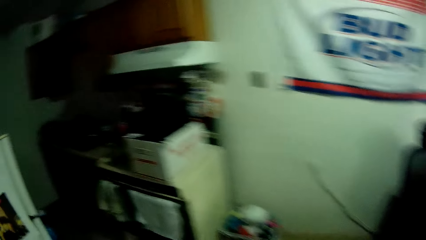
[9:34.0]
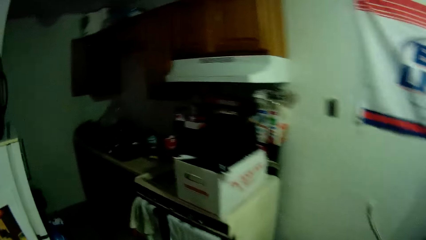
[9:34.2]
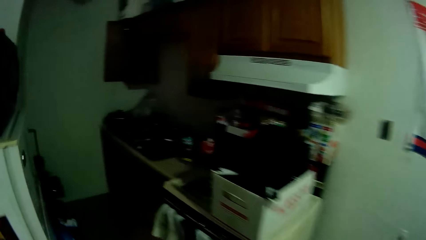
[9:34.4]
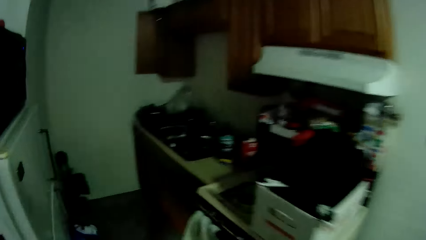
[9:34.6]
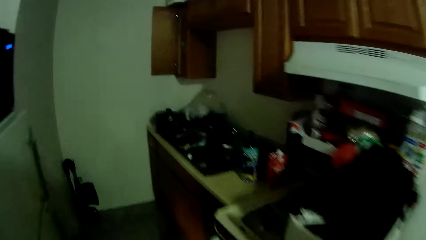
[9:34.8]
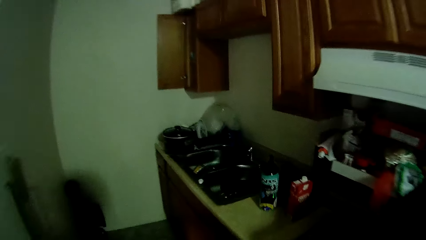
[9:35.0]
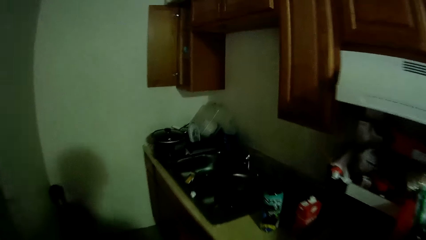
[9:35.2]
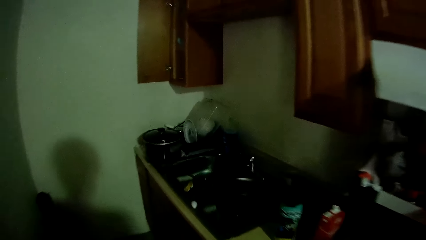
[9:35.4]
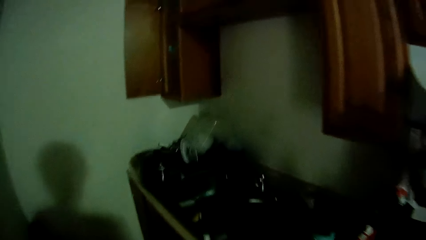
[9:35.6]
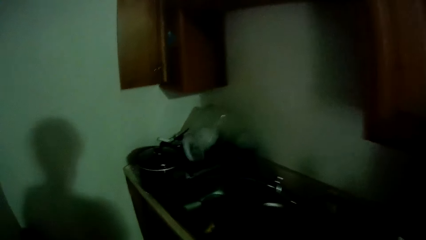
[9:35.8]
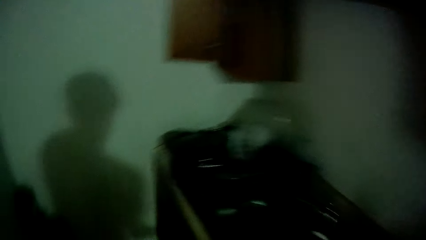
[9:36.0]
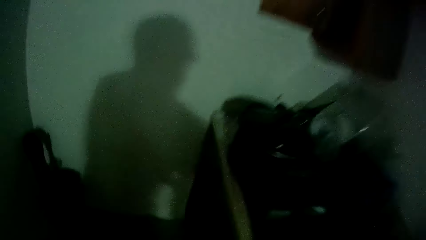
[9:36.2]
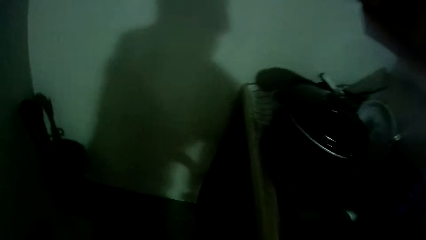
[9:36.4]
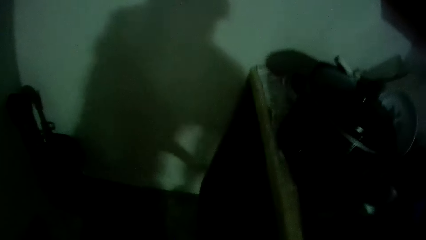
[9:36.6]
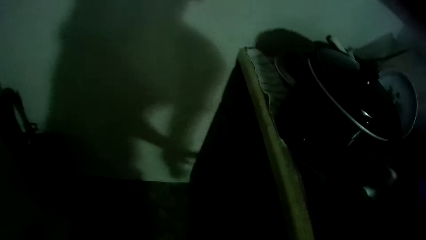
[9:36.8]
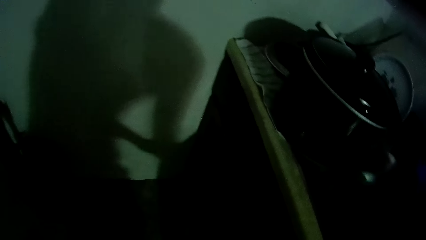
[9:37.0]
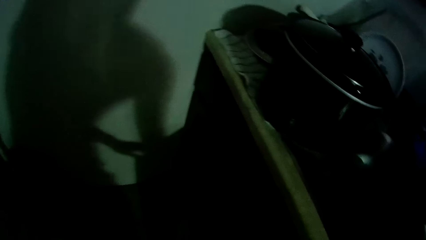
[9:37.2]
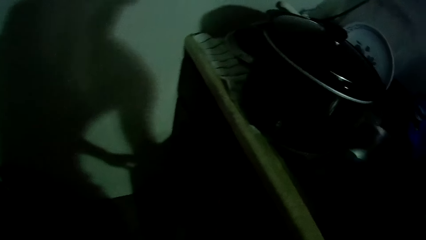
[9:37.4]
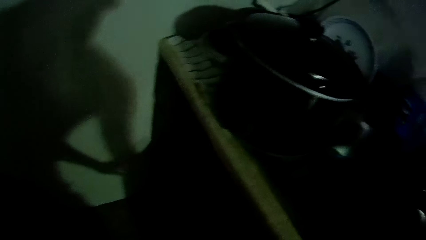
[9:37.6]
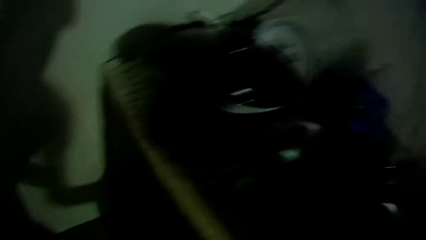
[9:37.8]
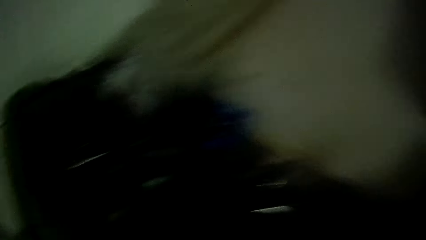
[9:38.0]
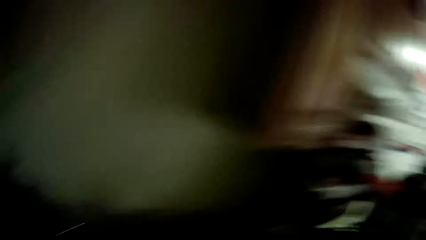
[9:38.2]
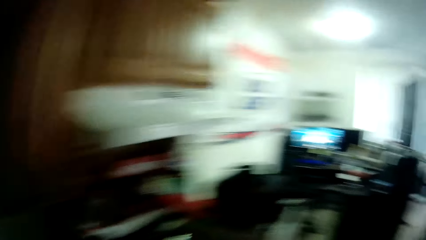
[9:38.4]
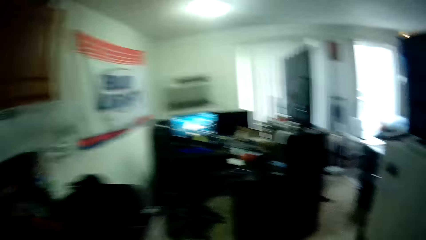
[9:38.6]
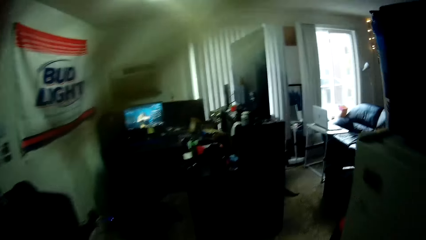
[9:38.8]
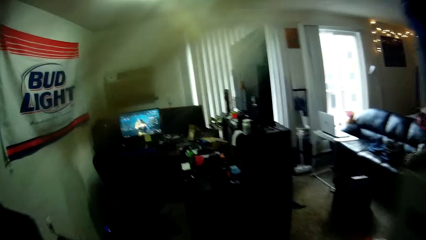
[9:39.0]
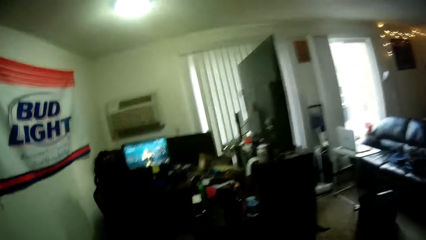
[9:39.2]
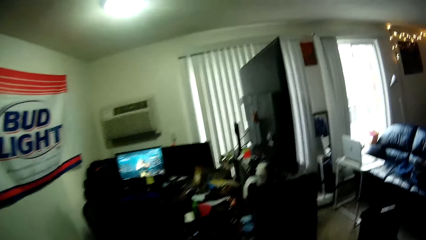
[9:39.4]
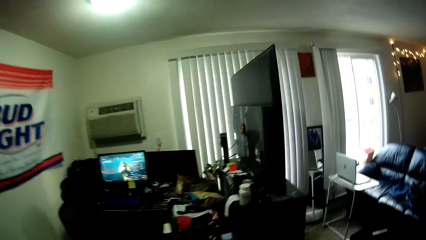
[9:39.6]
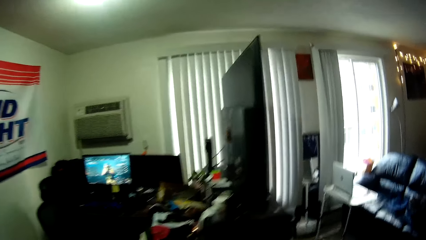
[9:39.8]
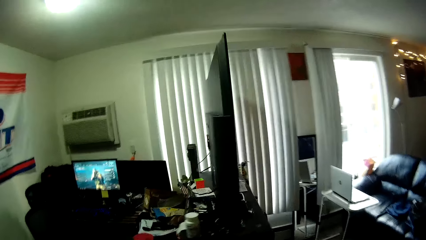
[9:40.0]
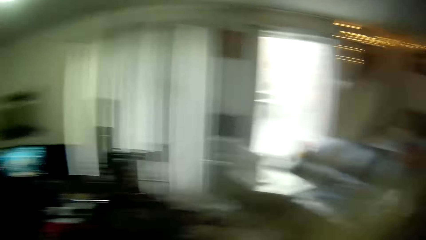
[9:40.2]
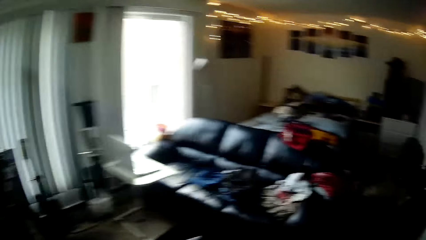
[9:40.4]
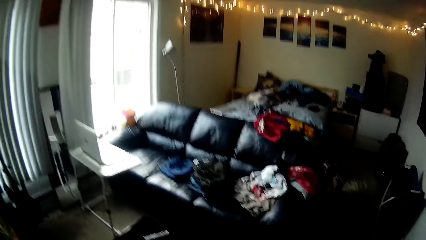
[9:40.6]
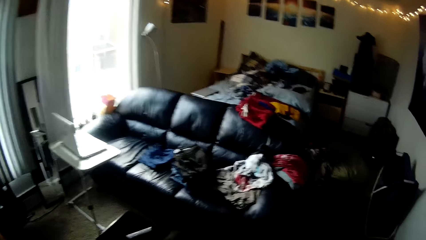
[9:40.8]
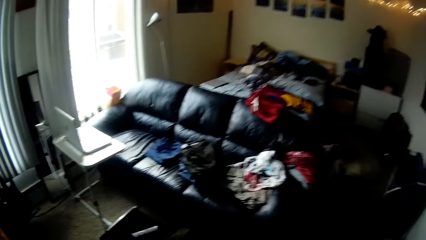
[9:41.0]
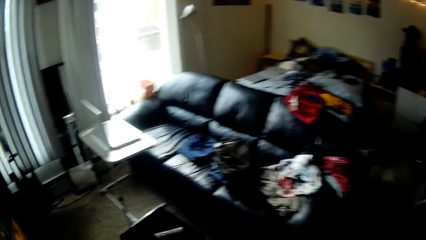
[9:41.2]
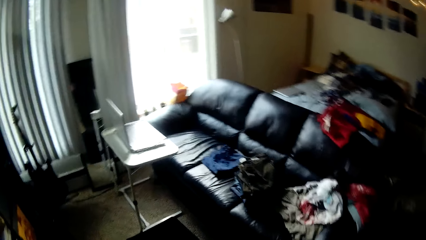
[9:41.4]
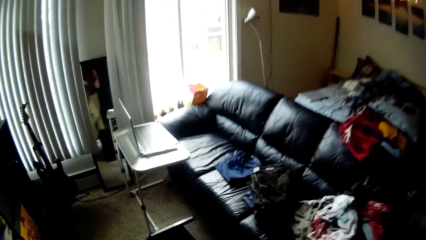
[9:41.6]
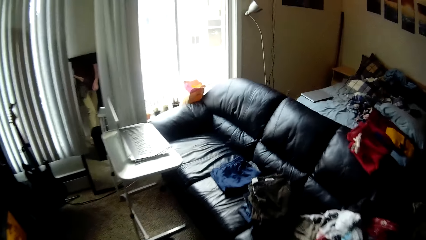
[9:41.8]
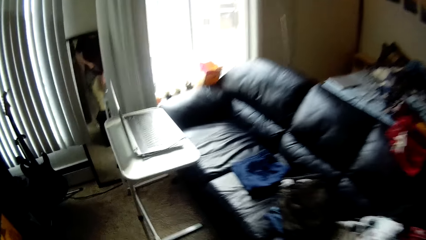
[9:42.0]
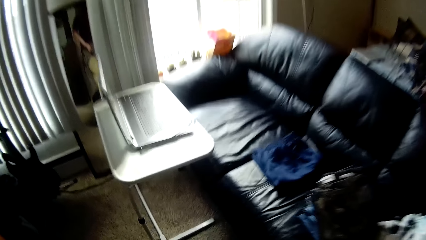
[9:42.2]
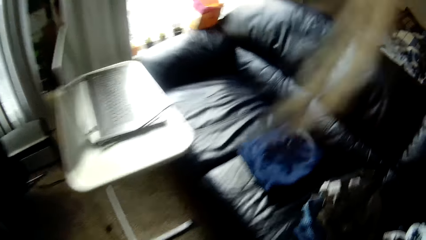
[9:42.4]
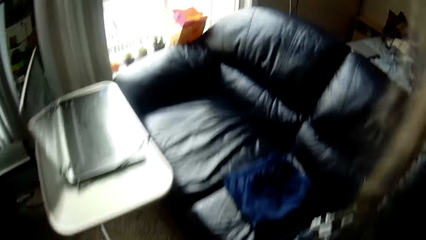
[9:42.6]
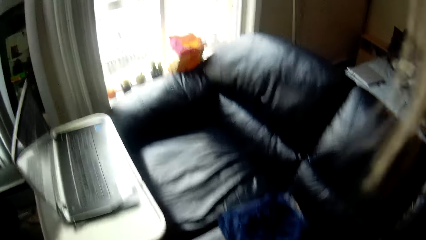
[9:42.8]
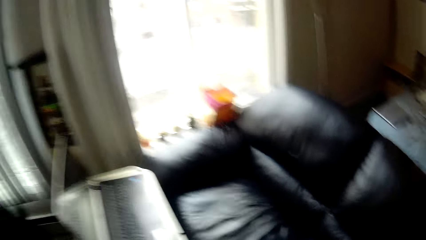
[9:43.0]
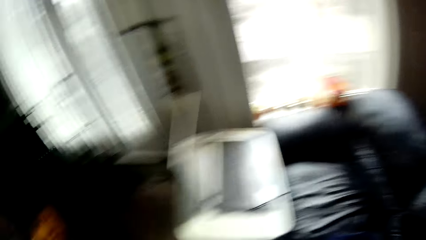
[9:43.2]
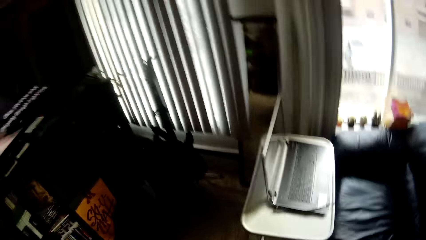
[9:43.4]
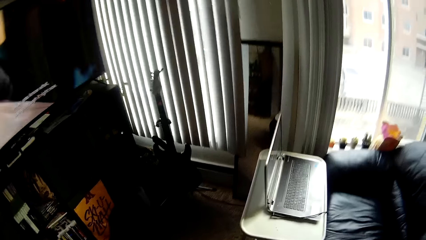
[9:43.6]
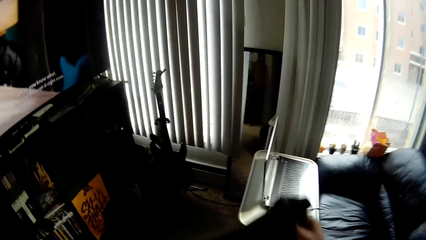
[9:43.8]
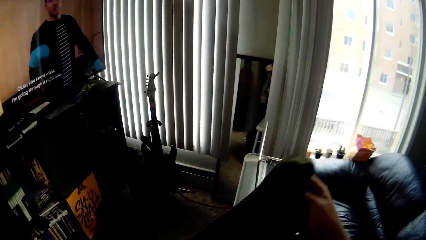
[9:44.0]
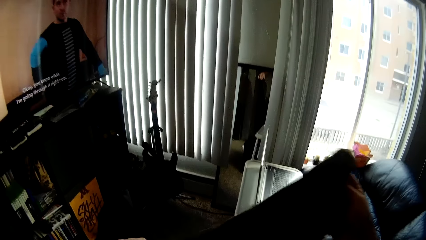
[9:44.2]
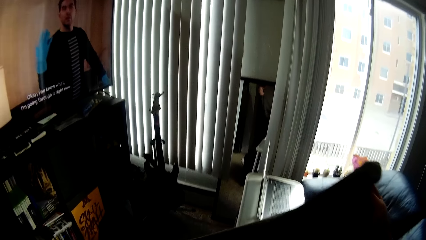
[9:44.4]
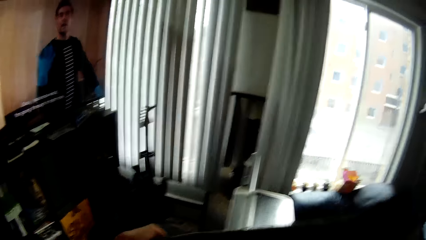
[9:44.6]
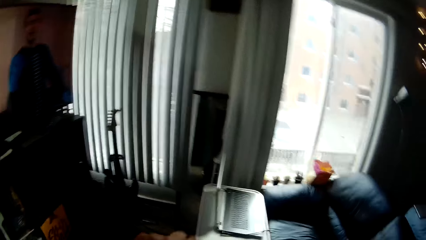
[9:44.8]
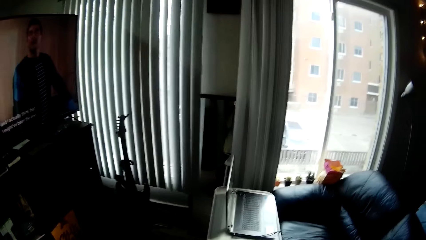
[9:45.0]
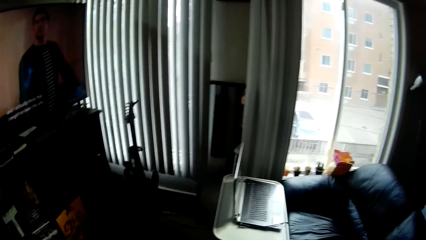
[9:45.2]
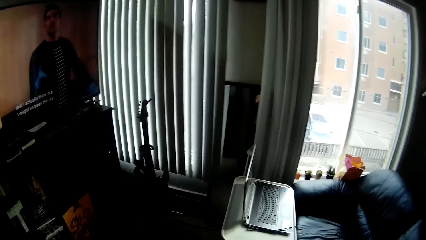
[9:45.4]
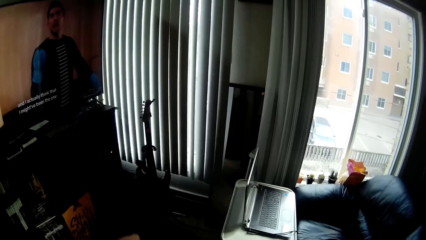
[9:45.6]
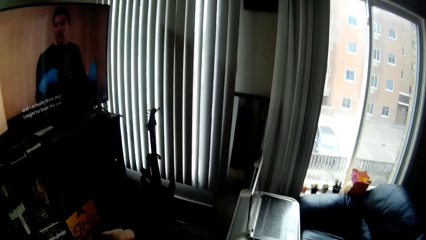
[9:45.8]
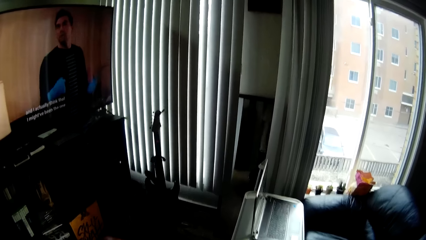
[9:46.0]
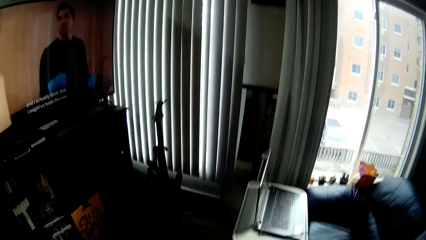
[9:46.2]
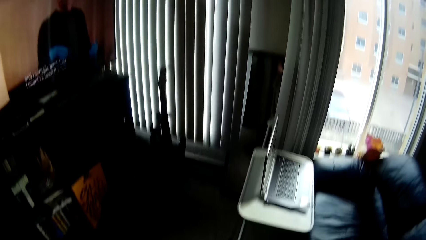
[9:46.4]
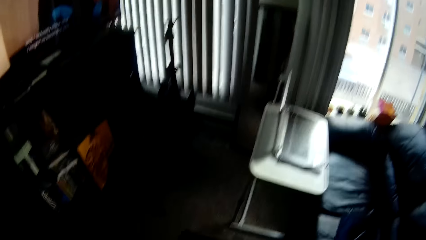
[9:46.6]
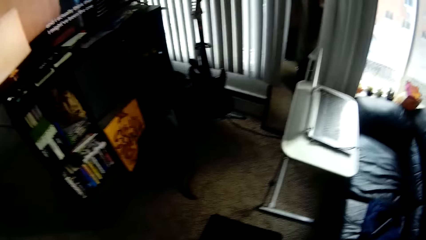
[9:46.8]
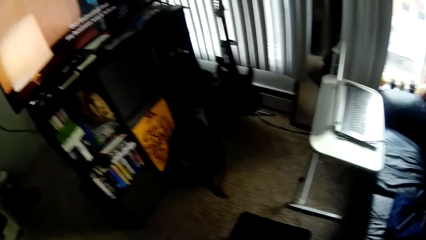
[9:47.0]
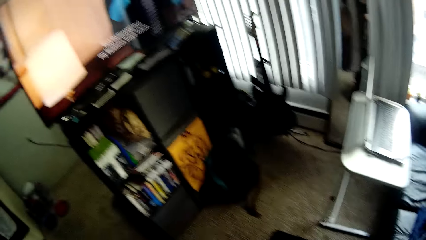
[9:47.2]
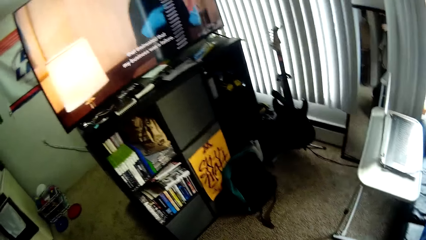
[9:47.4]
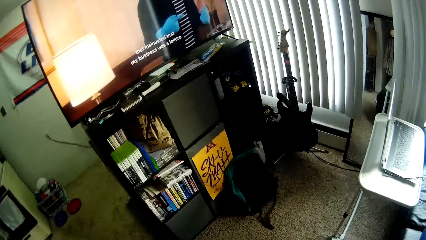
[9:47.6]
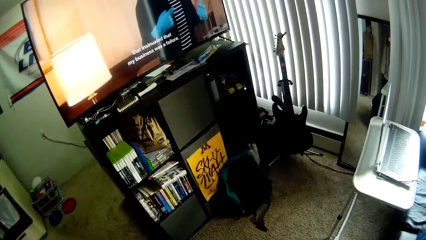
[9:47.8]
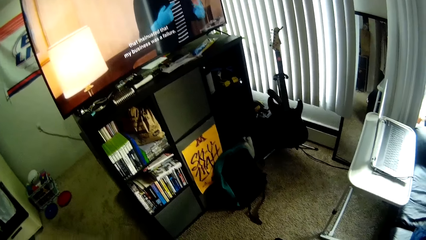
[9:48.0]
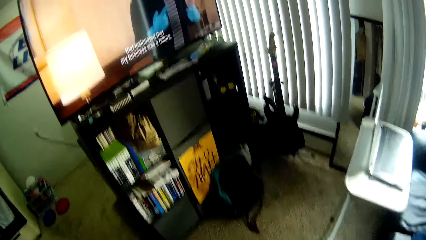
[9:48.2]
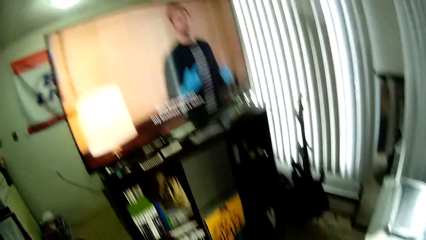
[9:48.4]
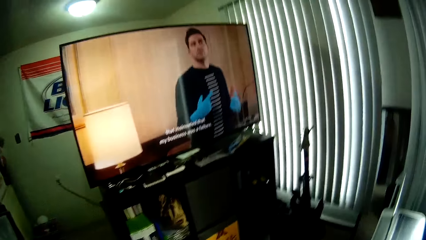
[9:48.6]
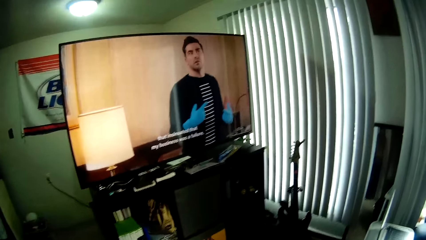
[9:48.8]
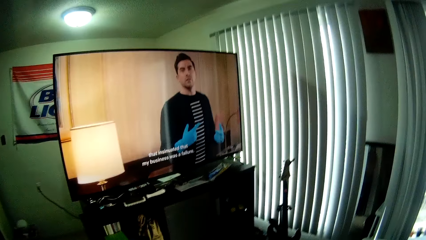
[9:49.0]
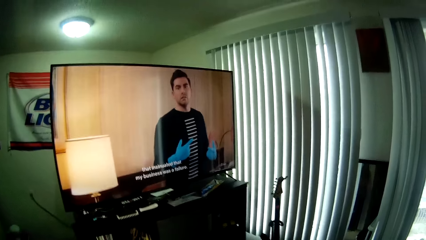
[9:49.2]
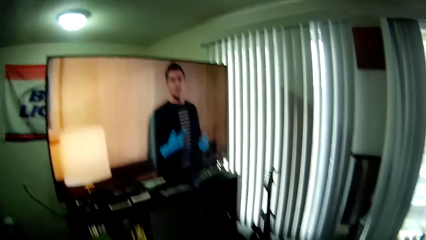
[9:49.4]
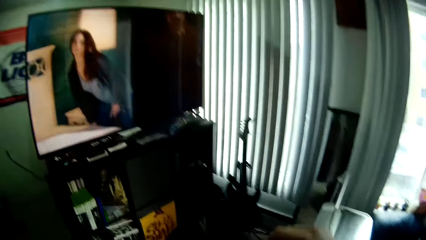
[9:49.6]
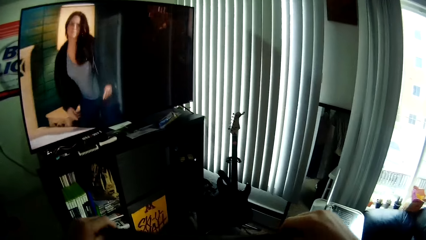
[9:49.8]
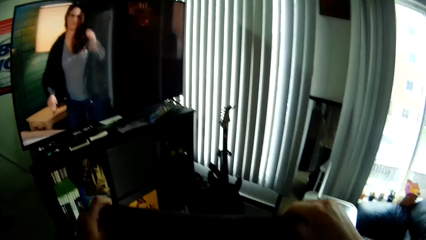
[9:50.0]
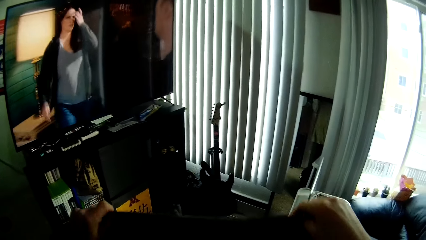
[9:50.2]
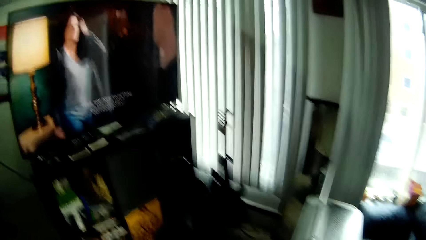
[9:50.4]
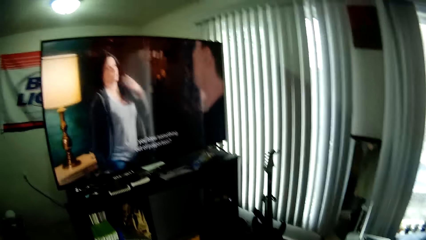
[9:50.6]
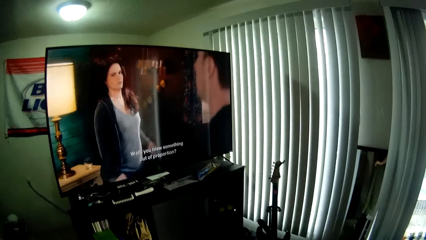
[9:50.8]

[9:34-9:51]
The camera wearer walks in the kitchen. They walk out of the kitchen. They walk around the house. They hold a cloth.
